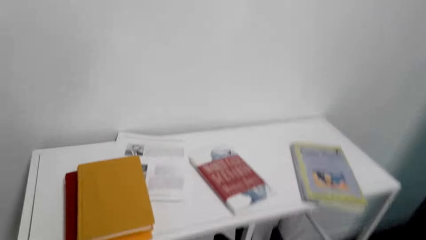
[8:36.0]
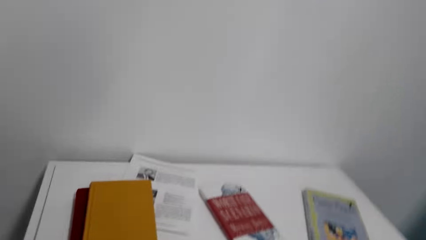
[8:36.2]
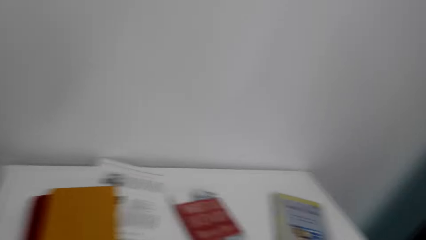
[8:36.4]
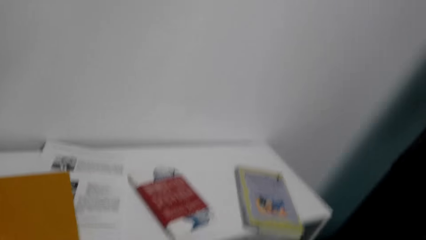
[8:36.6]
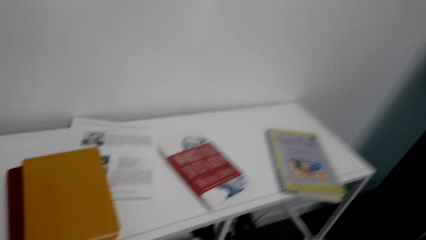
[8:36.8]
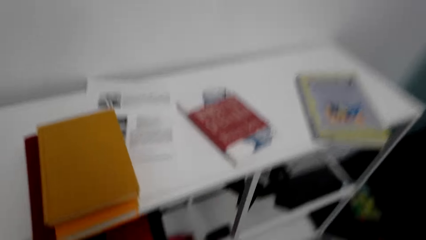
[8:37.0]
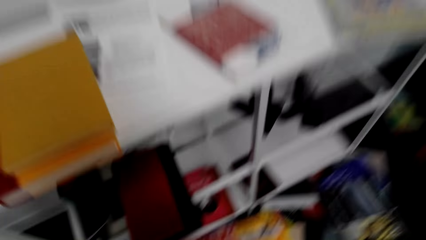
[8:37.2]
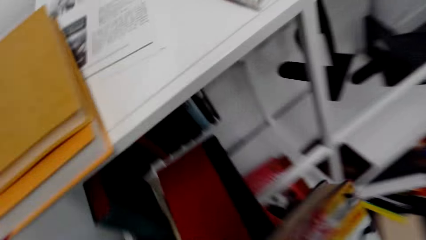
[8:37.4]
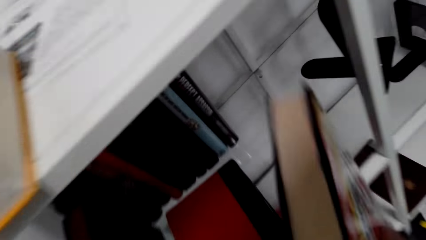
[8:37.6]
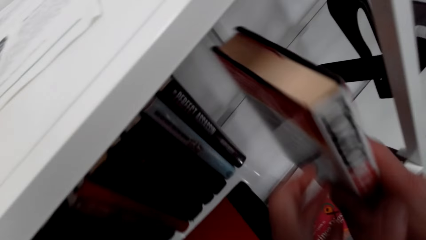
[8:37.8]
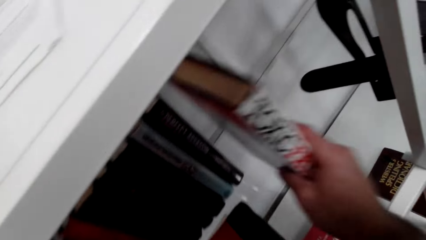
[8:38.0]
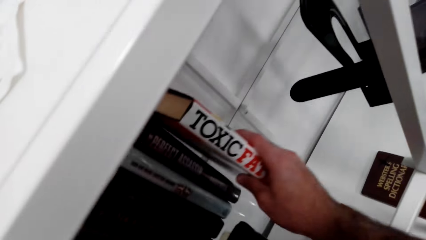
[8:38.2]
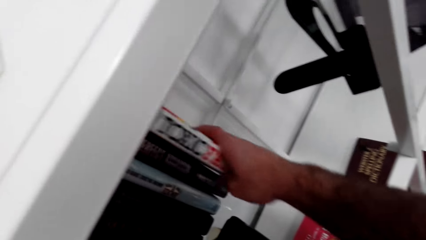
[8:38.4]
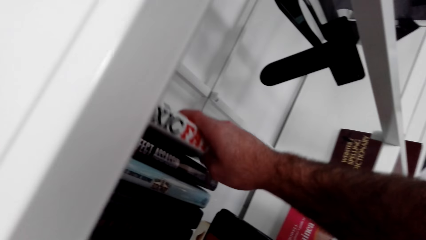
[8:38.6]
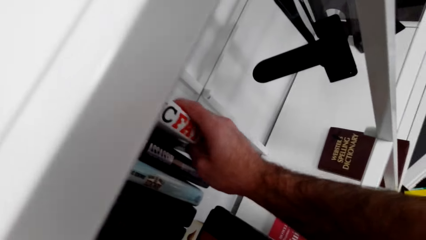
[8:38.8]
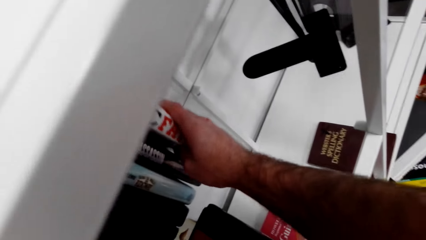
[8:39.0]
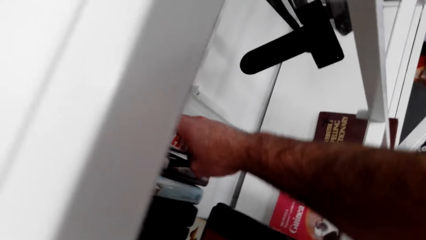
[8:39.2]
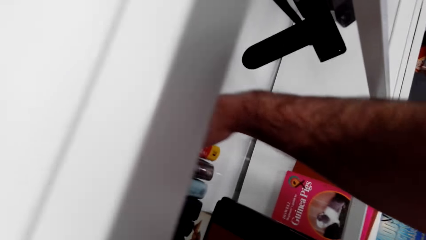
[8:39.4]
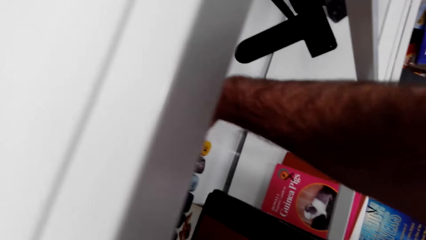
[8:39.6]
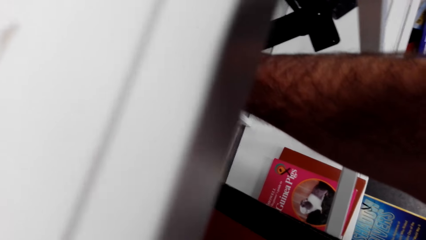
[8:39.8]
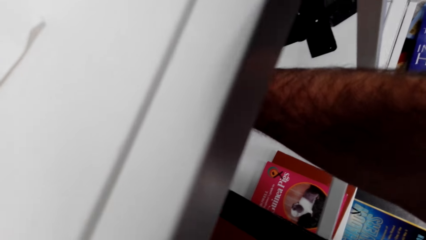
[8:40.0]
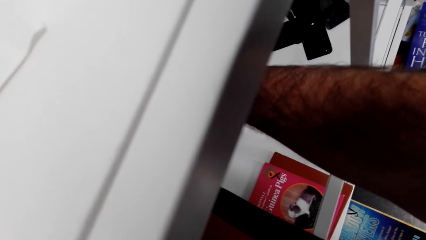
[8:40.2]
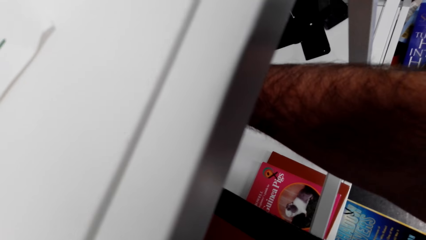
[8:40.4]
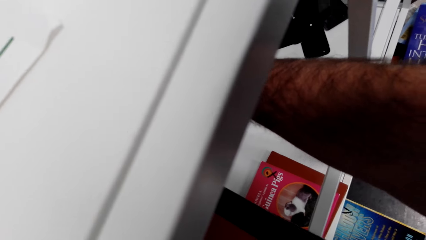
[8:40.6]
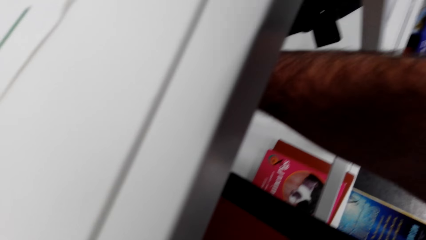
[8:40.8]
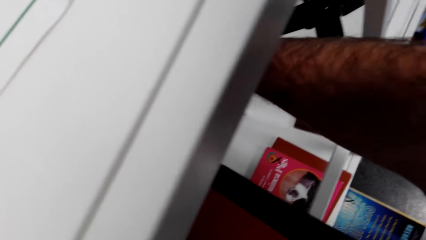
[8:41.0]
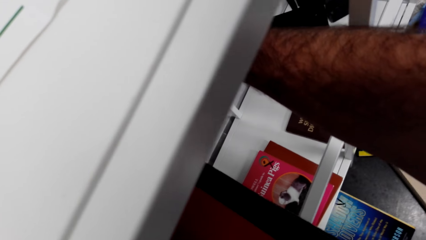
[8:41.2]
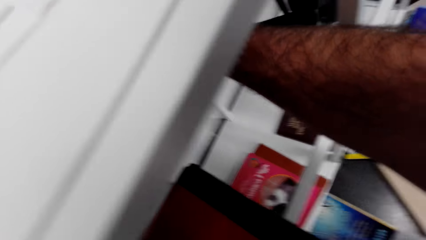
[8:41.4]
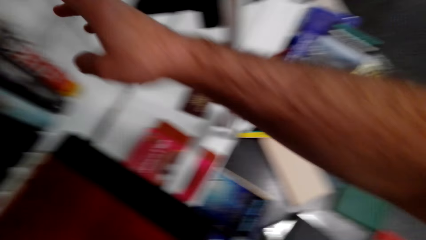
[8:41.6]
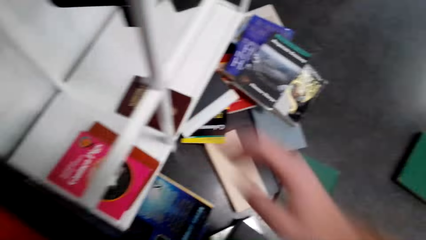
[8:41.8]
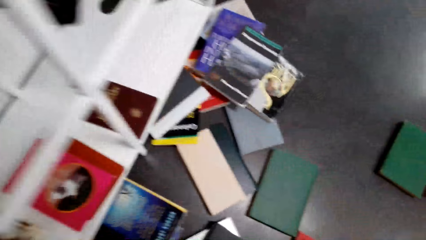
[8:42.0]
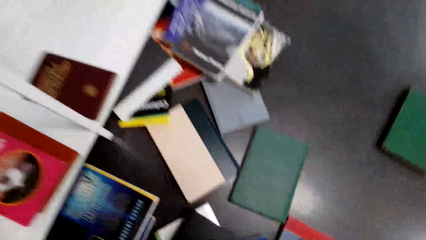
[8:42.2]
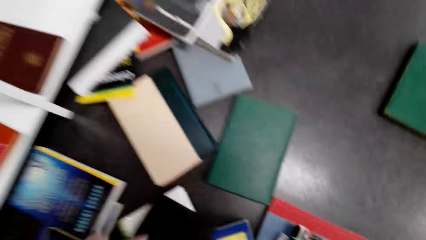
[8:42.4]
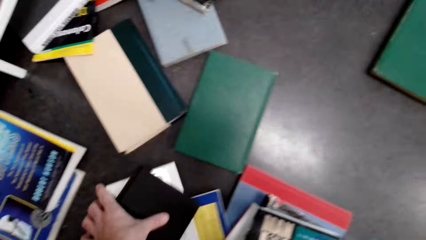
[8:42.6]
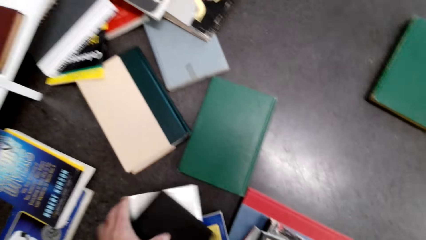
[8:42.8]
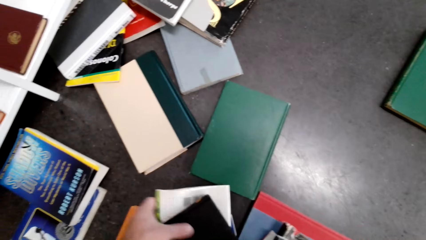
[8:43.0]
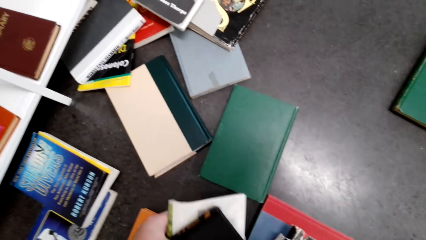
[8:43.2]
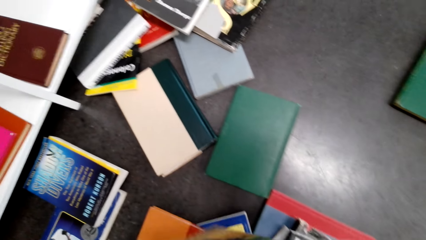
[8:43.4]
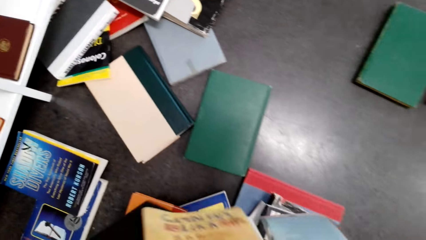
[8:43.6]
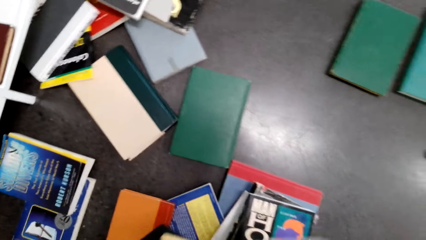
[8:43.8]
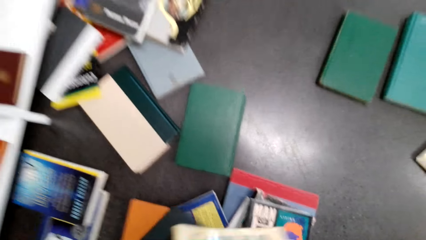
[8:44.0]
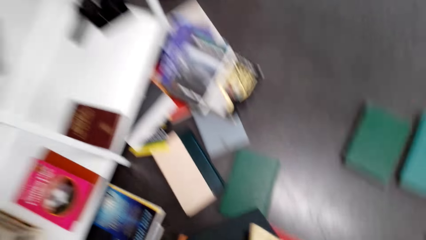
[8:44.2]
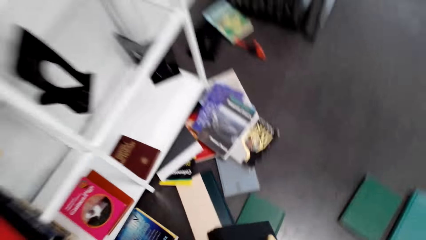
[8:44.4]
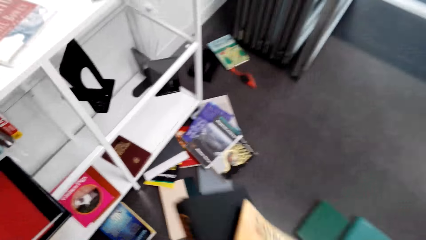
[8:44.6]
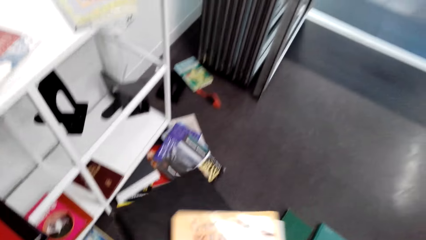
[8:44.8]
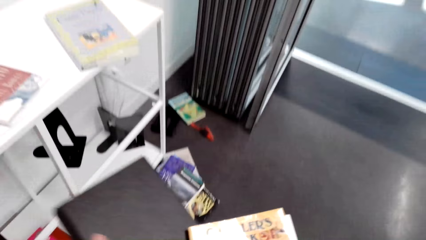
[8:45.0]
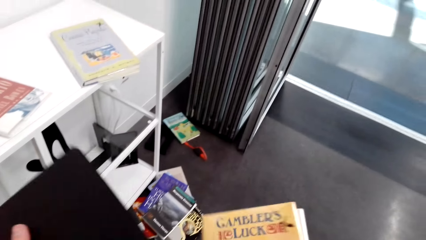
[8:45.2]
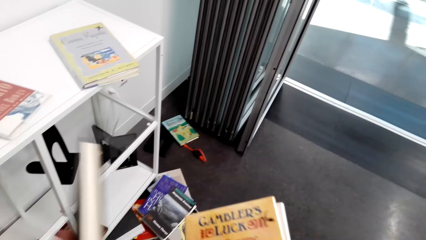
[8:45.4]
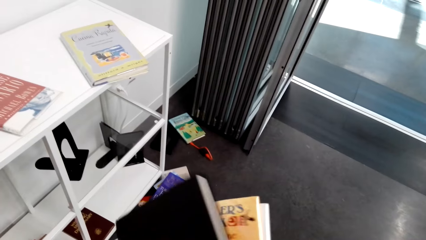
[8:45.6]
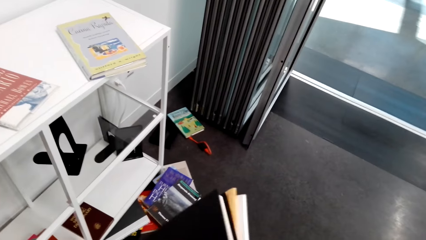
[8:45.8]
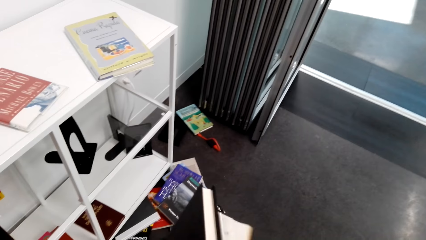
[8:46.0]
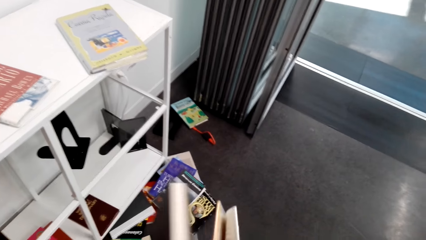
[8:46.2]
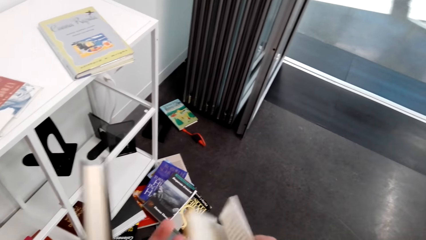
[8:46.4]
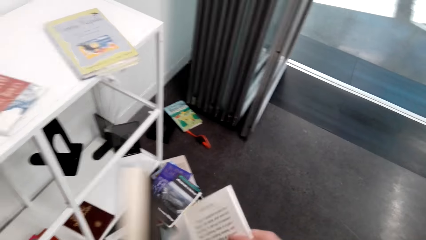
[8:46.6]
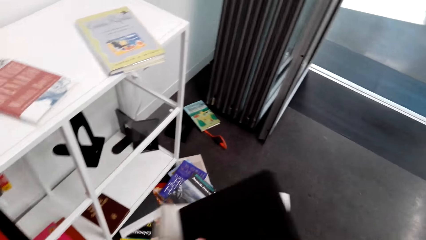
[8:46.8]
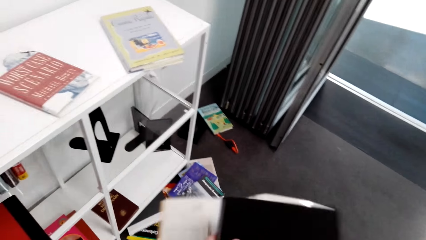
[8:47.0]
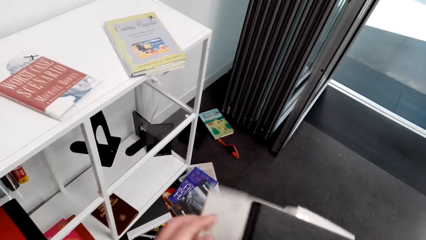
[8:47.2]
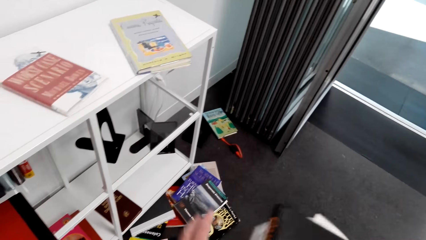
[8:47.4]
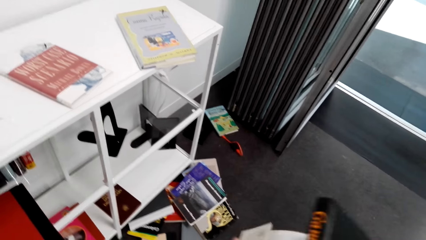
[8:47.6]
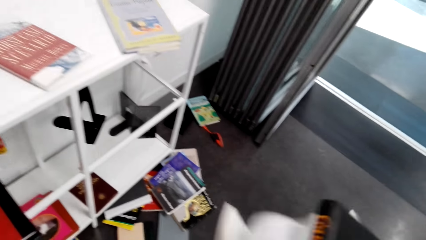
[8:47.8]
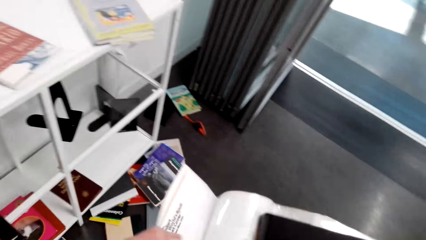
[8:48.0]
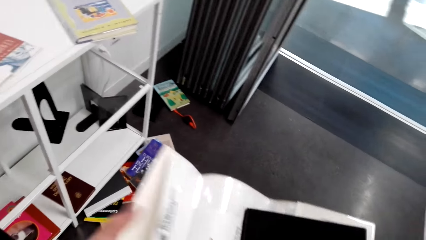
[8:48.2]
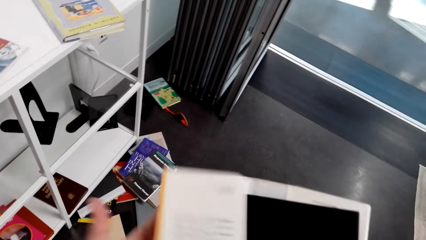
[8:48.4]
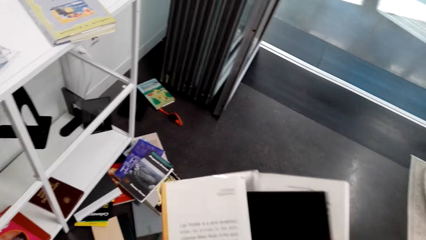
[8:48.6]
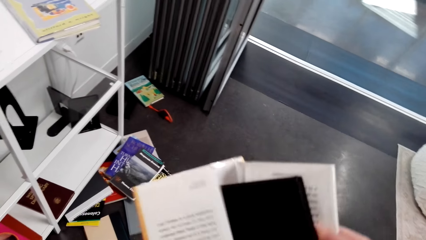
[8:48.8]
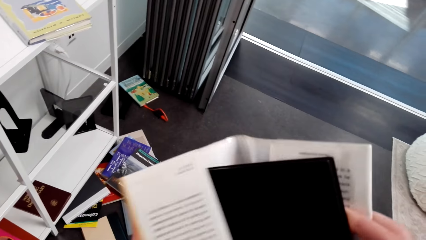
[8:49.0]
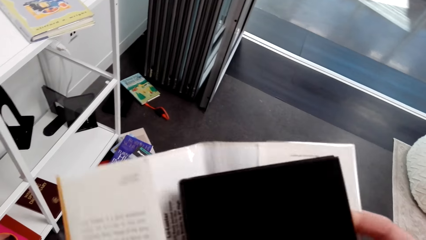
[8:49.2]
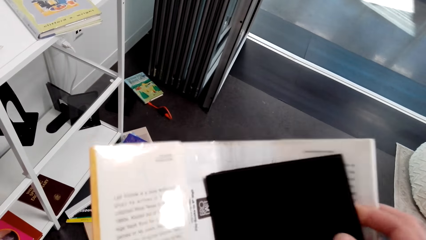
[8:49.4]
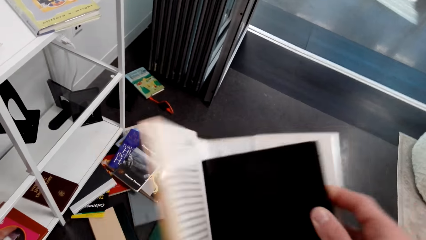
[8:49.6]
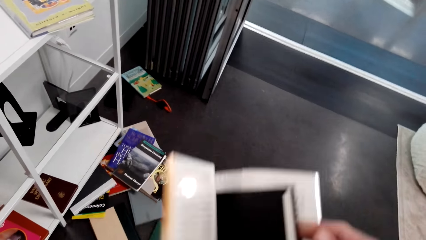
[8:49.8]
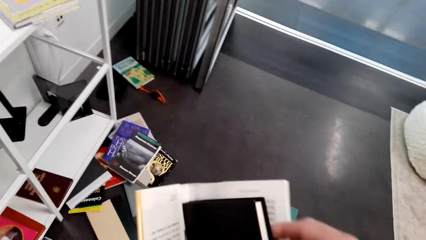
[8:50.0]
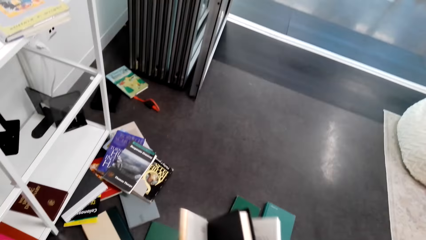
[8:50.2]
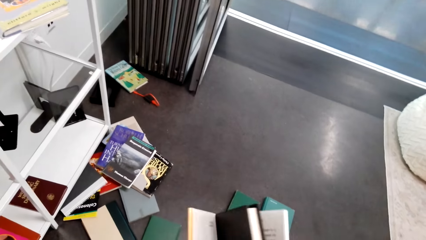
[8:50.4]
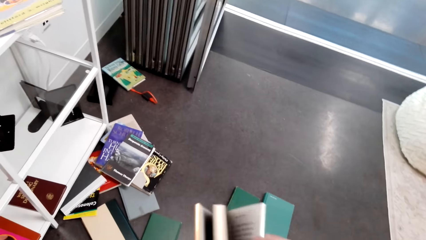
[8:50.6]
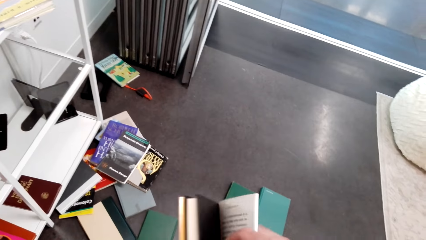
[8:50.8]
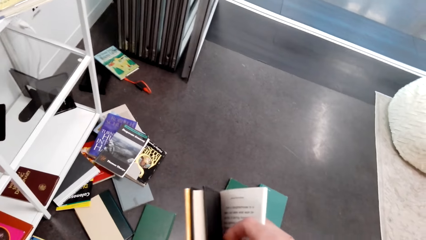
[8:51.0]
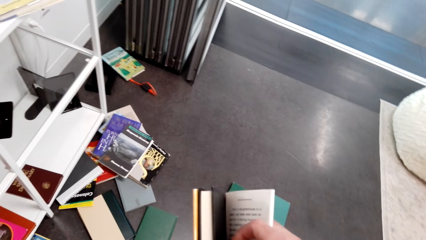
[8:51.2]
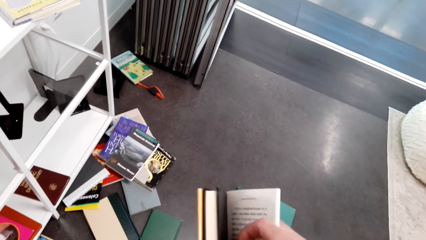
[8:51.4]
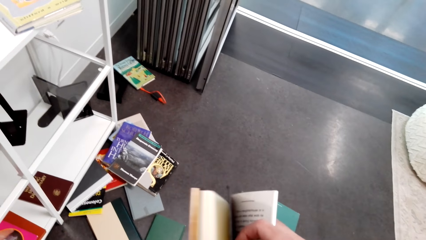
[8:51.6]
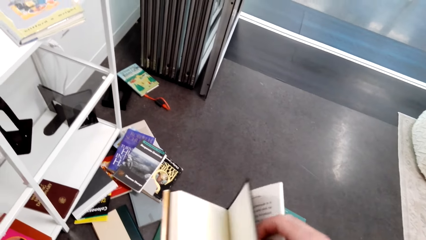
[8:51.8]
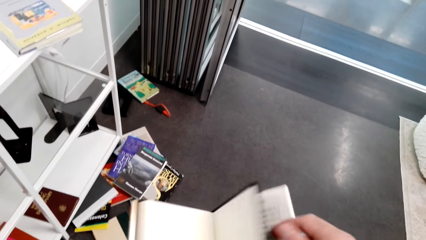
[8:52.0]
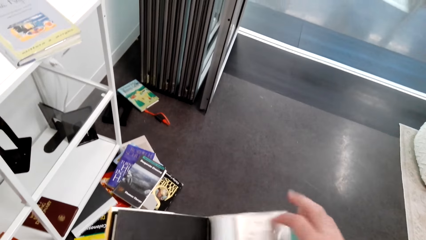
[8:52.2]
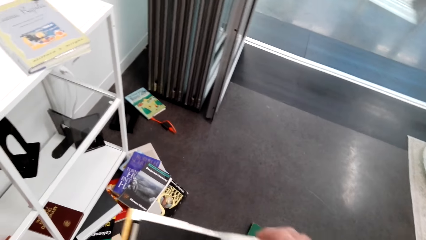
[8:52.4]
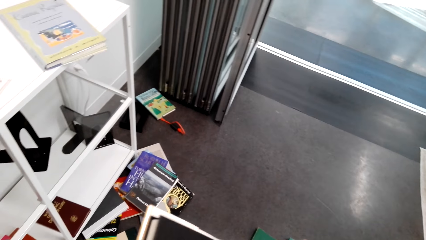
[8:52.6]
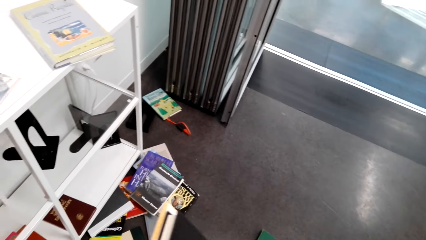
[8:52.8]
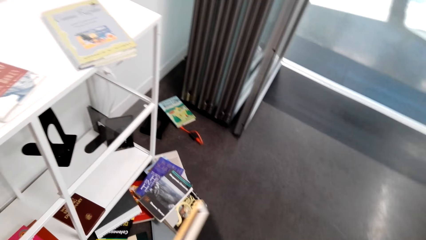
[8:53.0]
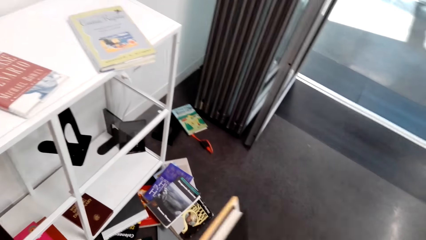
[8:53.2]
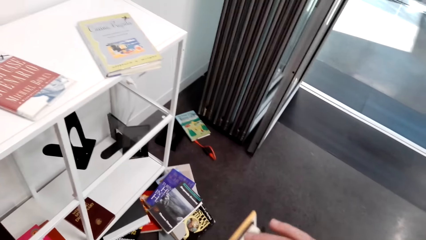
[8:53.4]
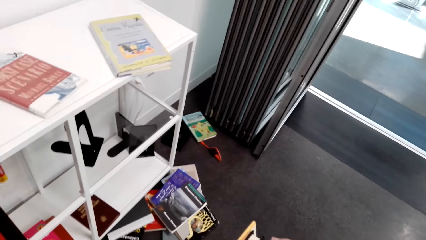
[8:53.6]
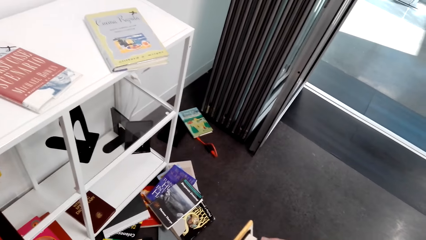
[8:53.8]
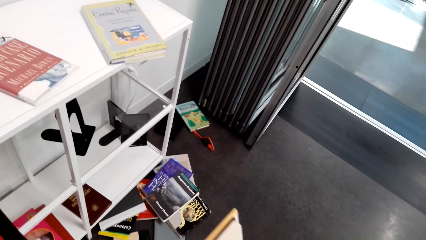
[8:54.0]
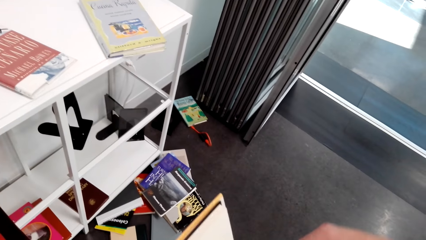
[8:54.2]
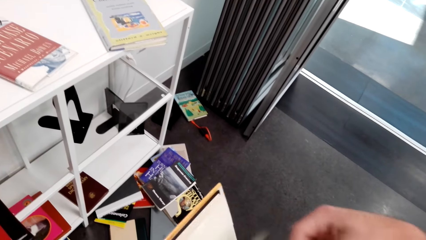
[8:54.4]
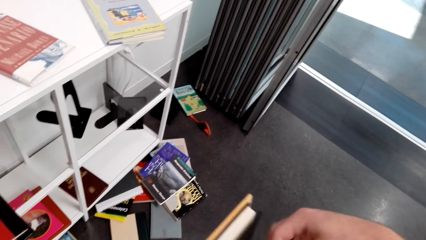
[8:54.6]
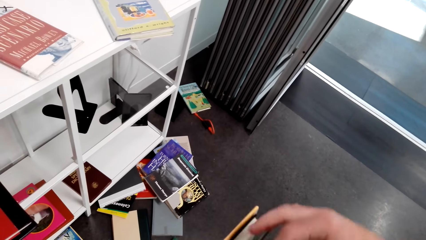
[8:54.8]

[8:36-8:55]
The camera wearer arranges the book in the shelf. They pick a book.
